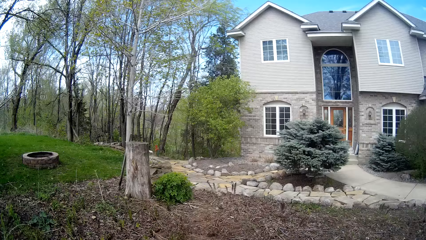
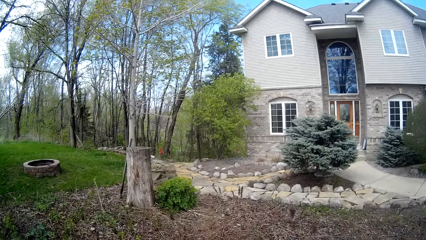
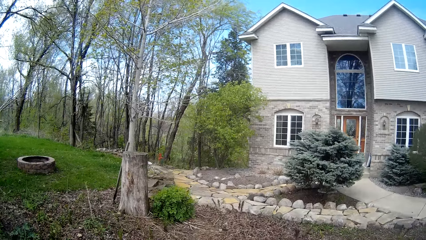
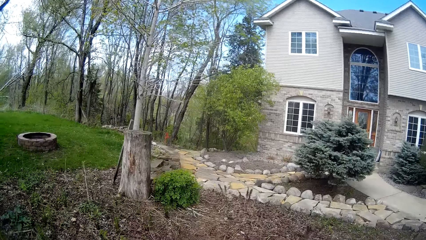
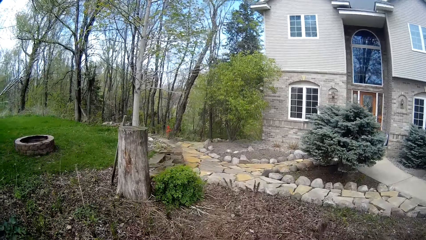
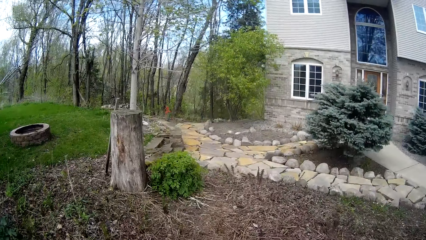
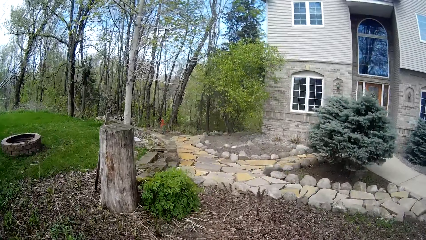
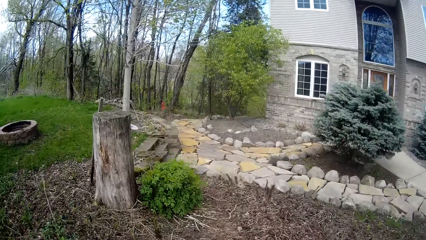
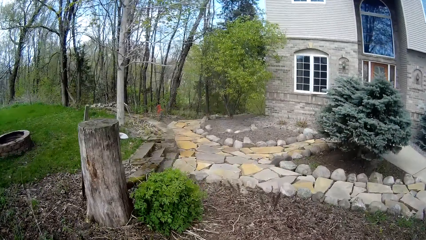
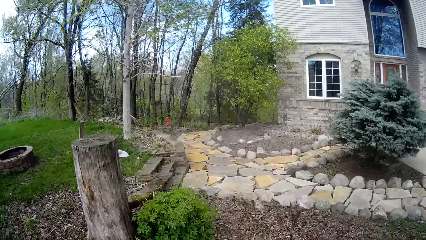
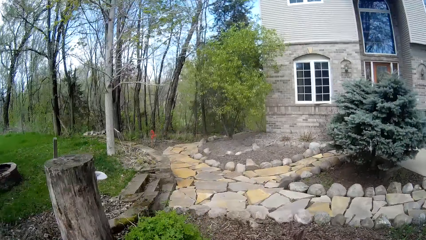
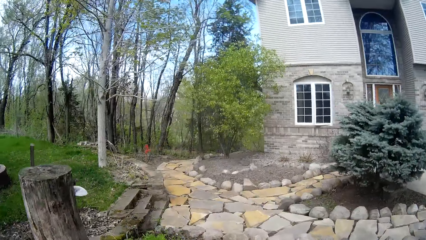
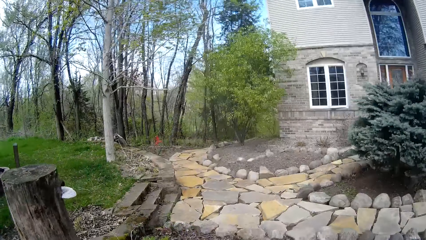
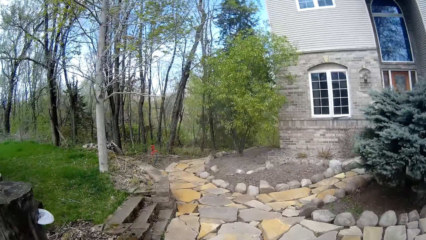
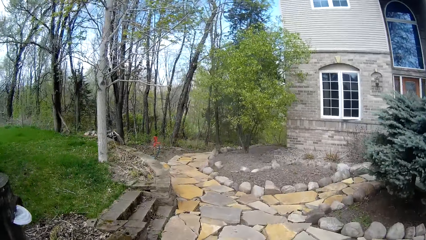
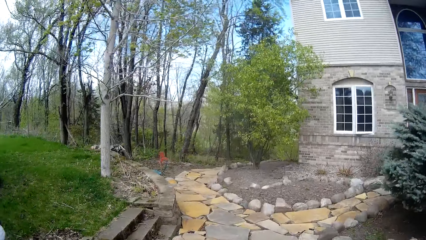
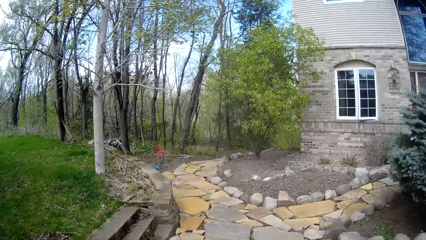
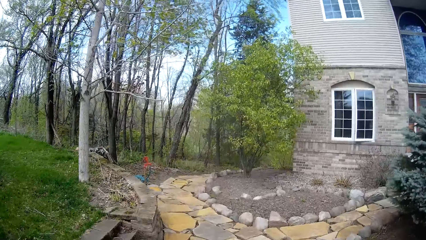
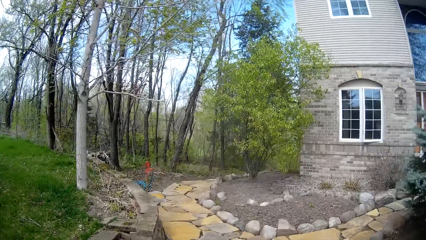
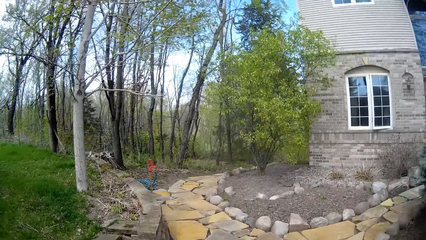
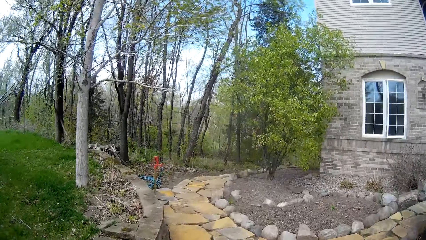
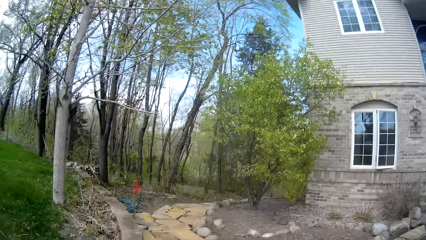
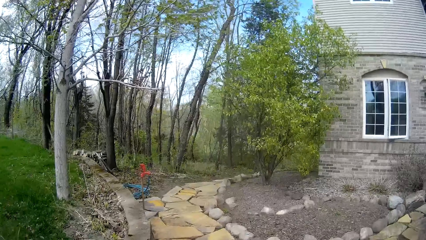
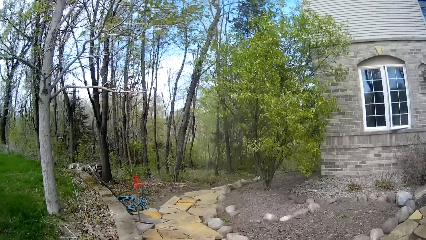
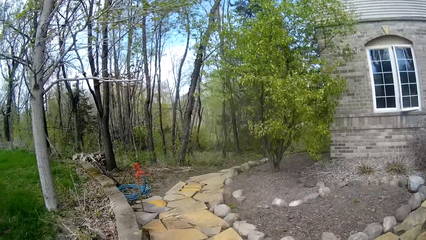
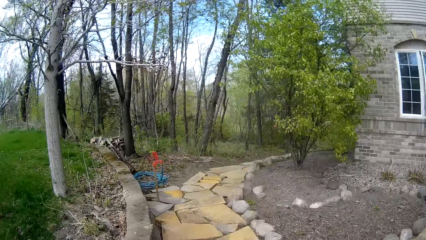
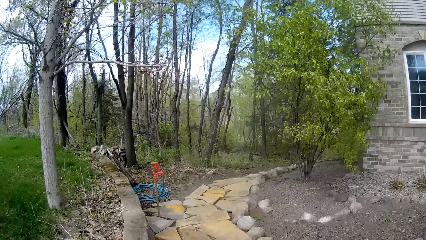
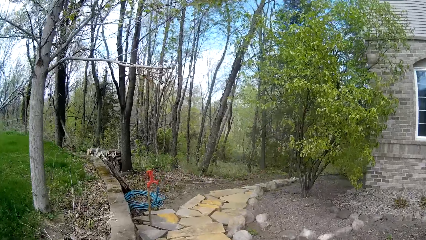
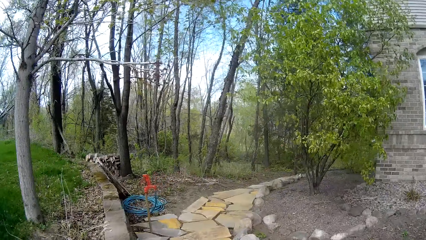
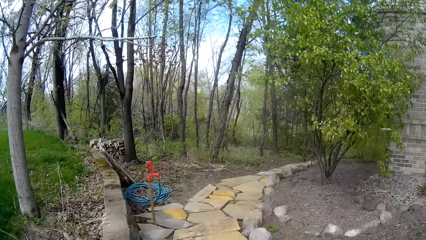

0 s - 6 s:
The camera wearer walks around.

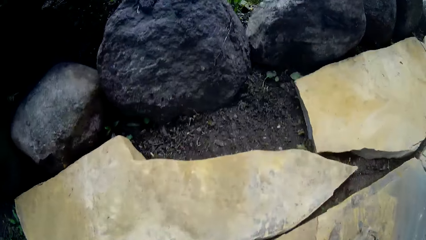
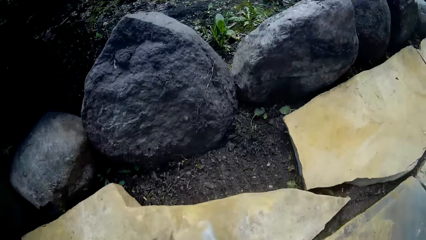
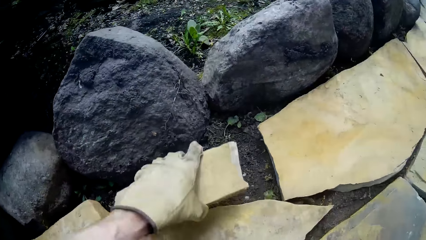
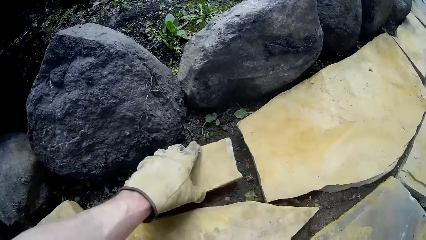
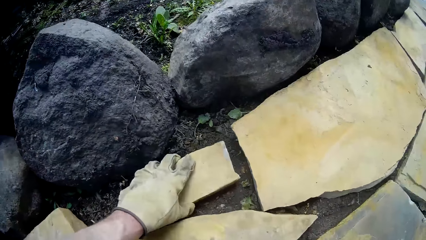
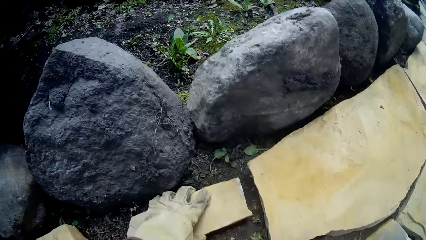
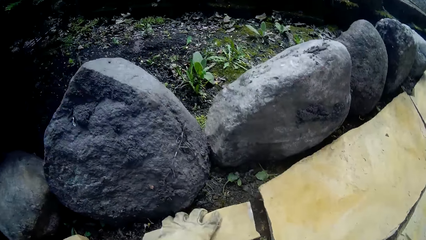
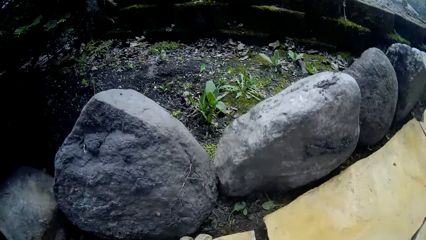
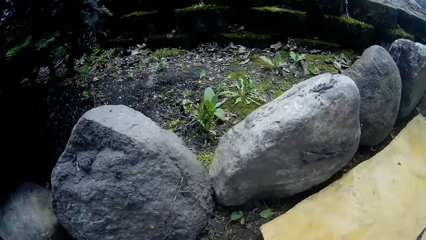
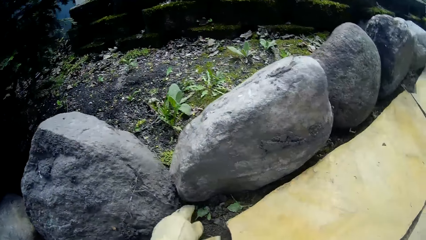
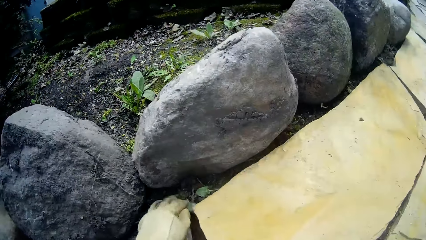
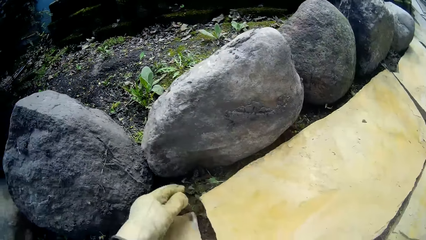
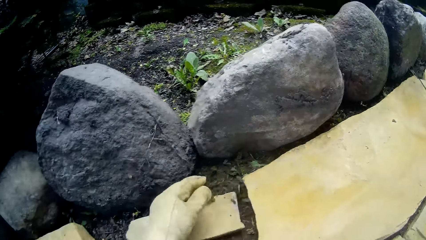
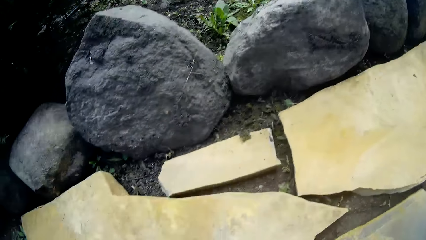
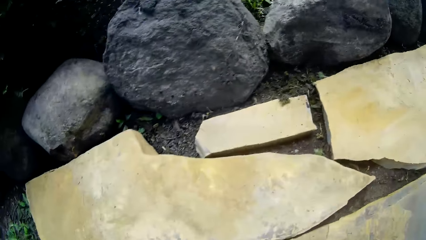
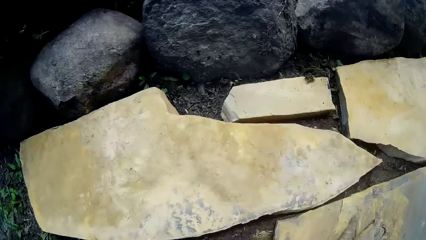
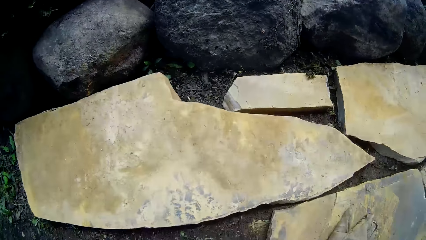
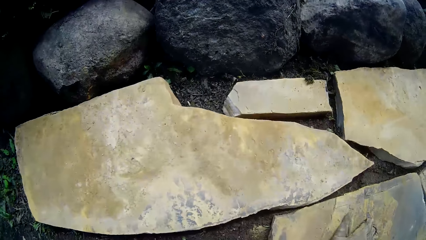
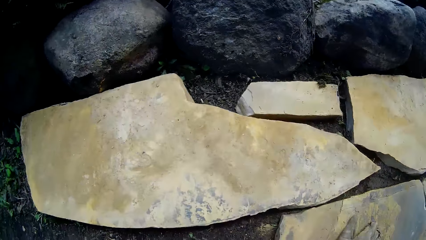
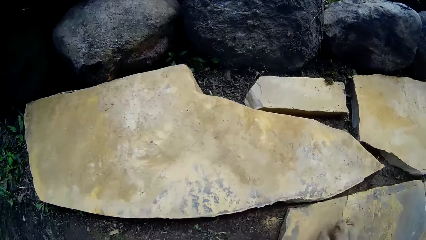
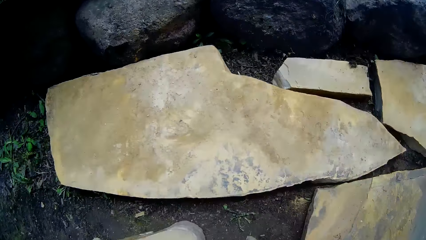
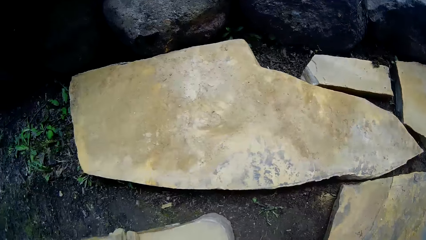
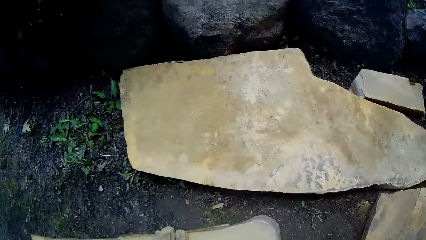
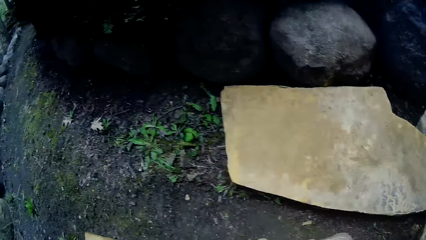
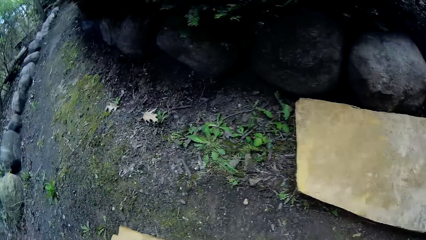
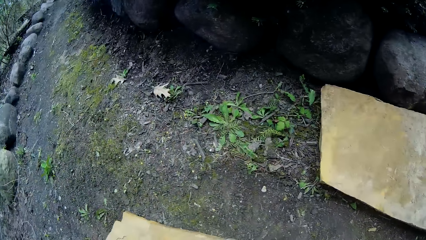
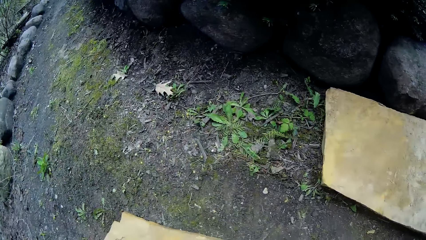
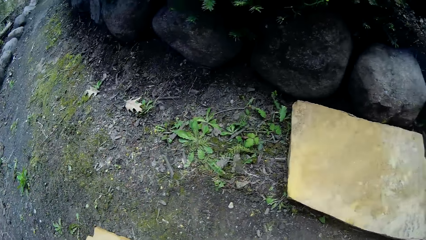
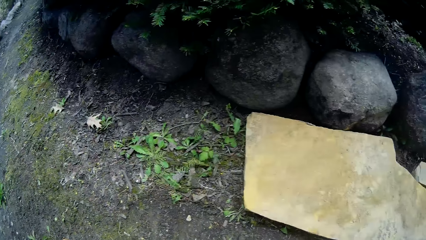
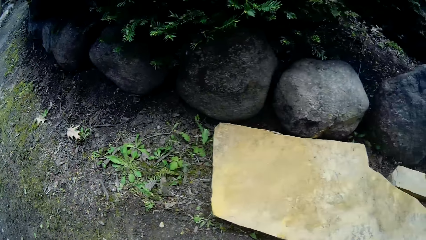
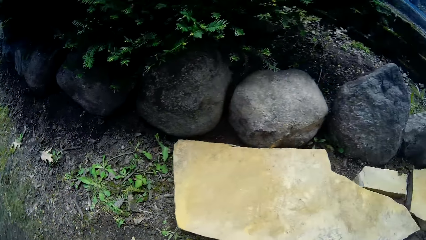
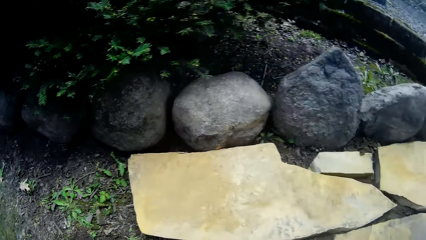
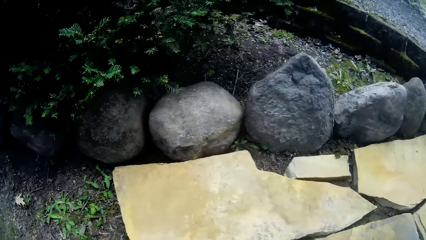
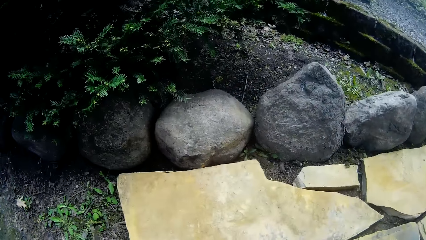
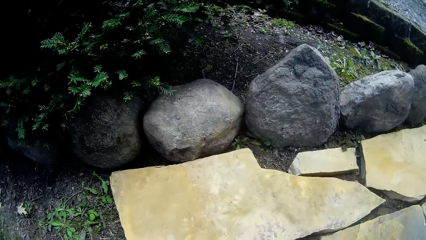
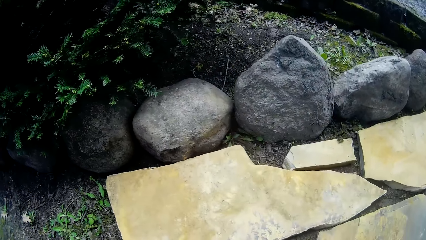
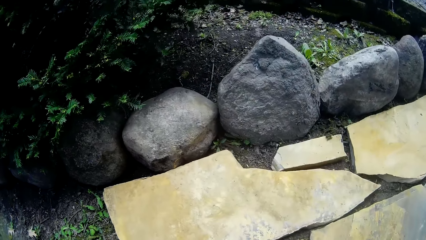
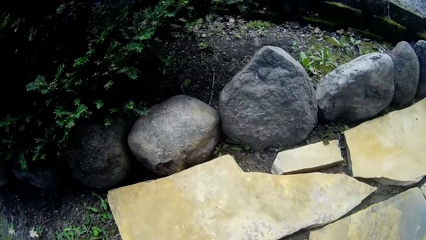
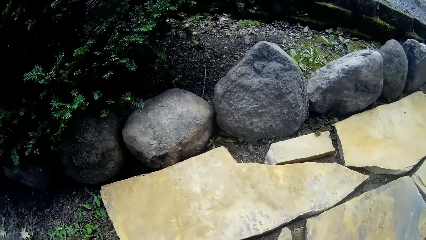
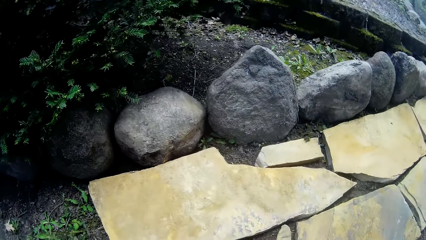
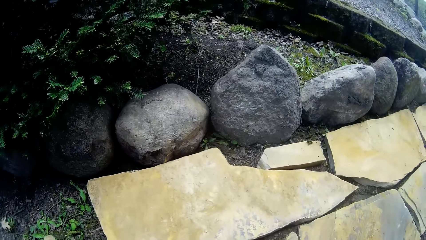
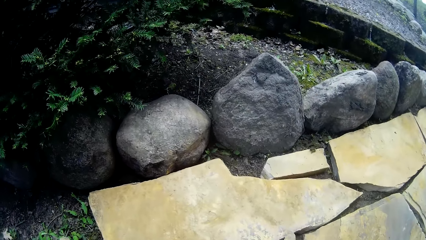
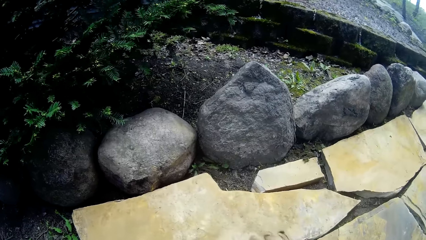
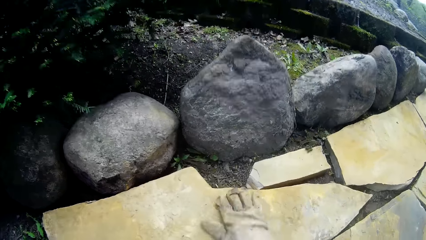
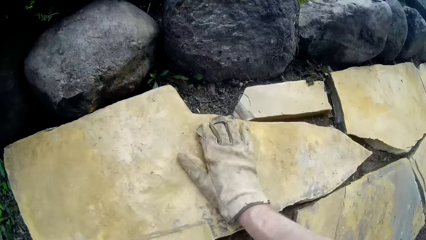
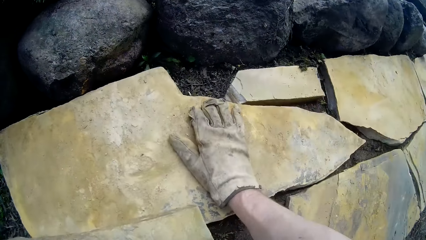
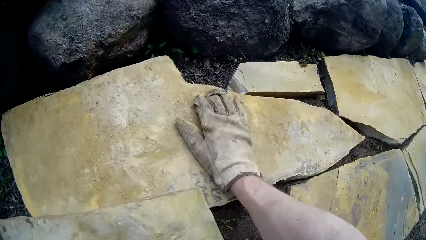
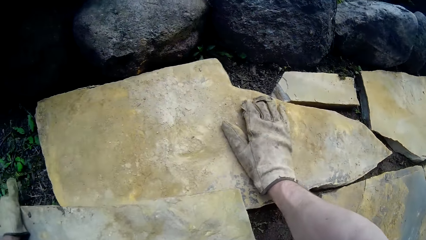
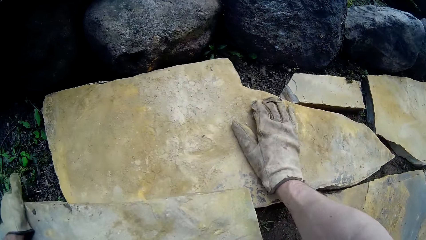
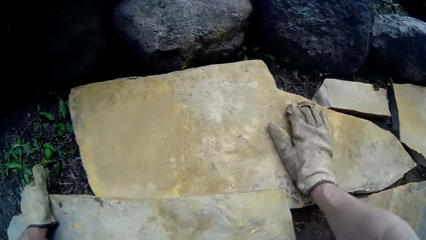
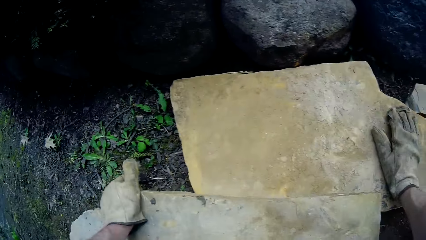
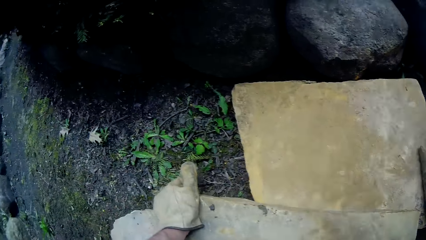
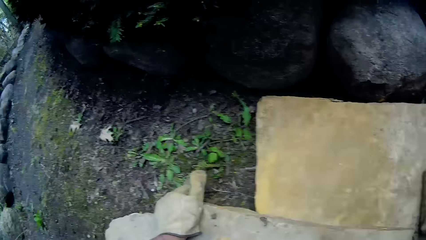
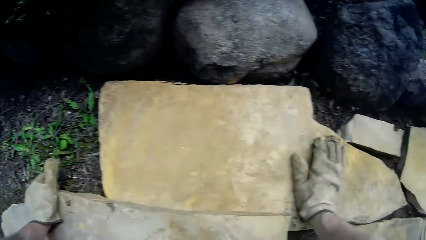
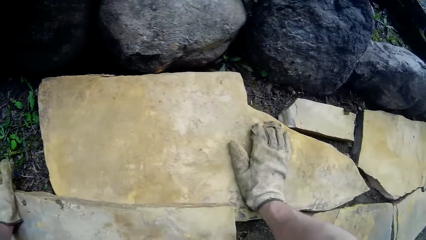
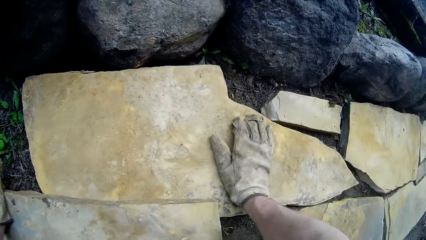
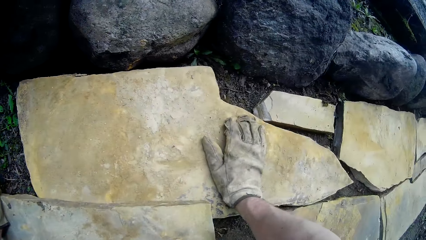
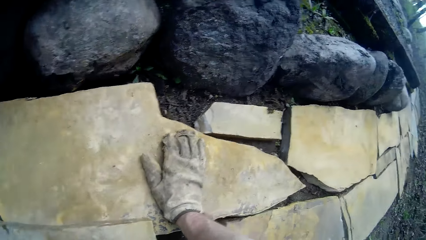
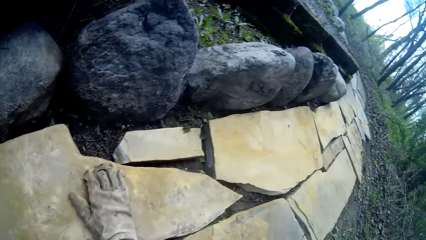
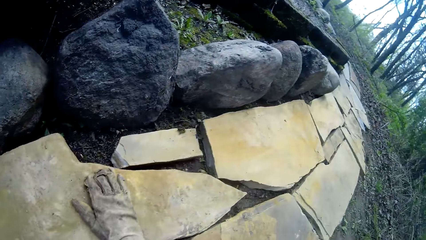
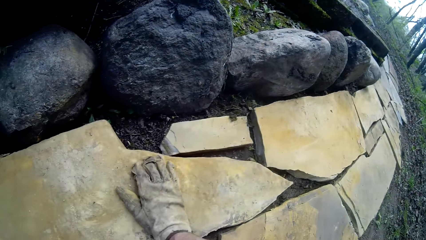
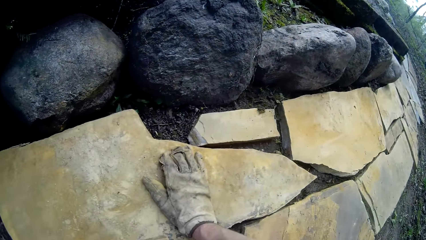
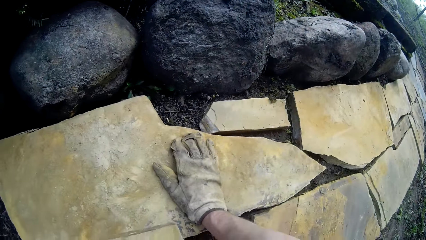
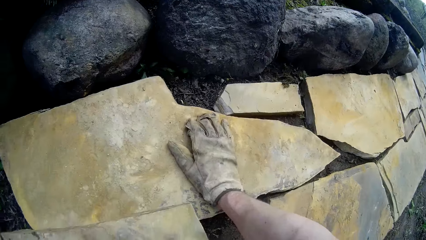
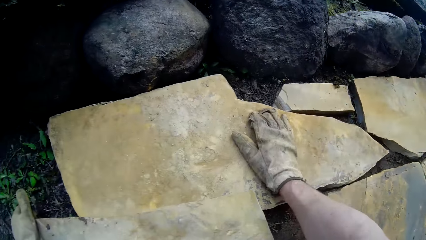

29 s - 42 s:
The camera wearer rests a hand on a slate. He drops a stone on the floor with his left hand. He packs some sand on the floor with his left hand. He moves dirt and moves a hand away from the dirt. He removes the hand from the slate. He moves around. He places his right hand on a stone on the floor. He looks around.
